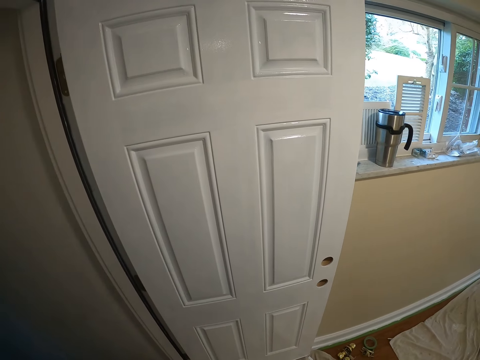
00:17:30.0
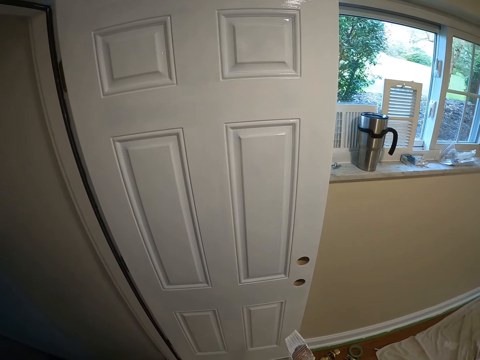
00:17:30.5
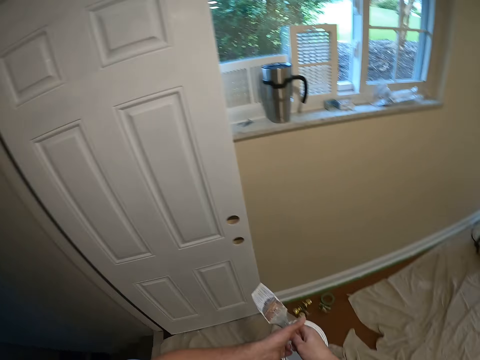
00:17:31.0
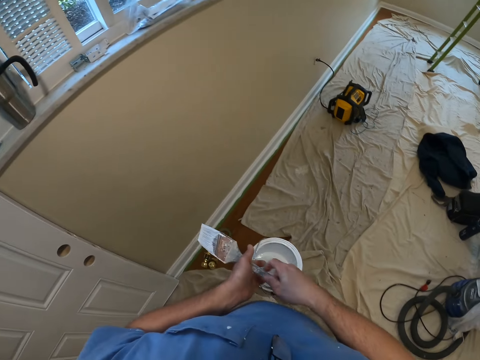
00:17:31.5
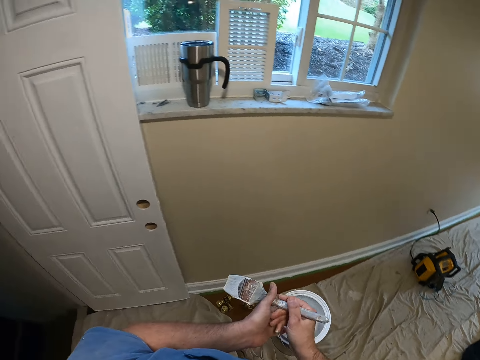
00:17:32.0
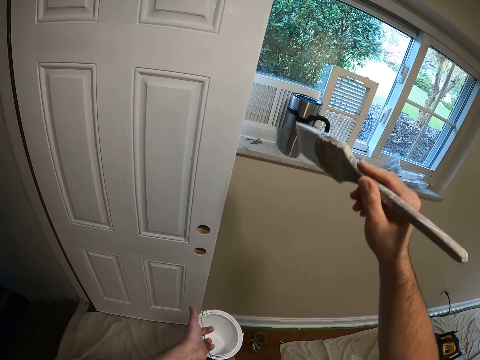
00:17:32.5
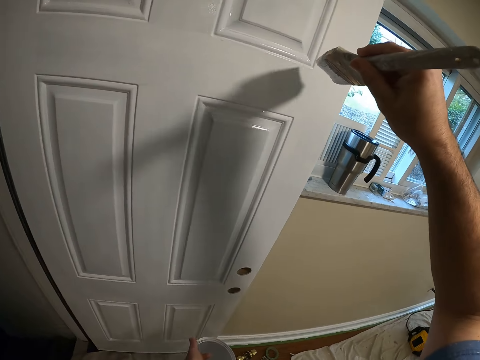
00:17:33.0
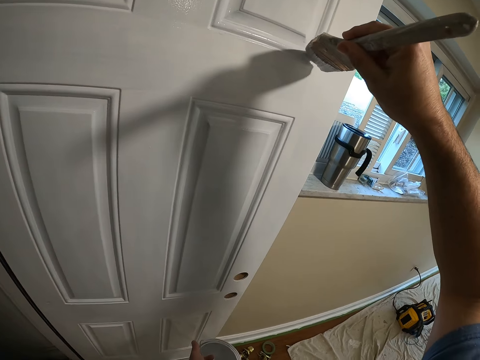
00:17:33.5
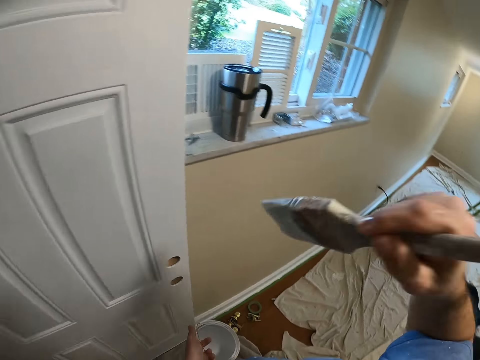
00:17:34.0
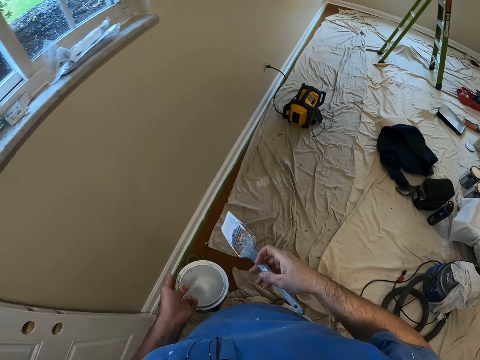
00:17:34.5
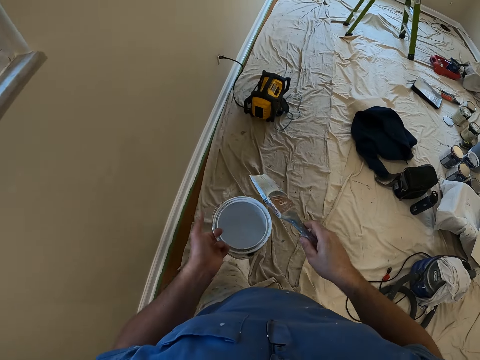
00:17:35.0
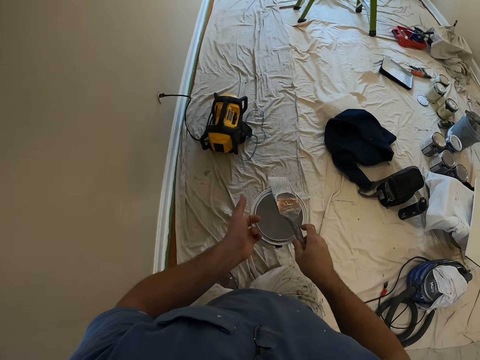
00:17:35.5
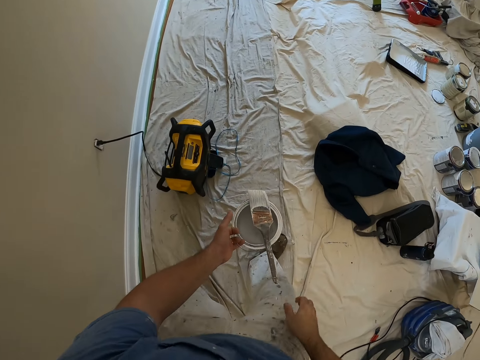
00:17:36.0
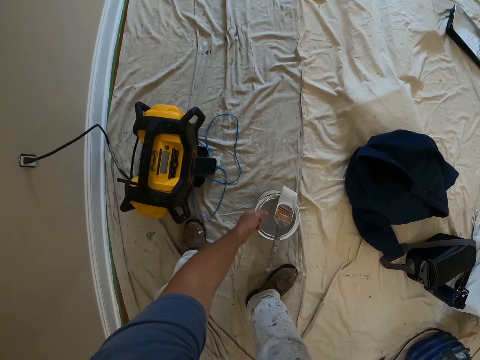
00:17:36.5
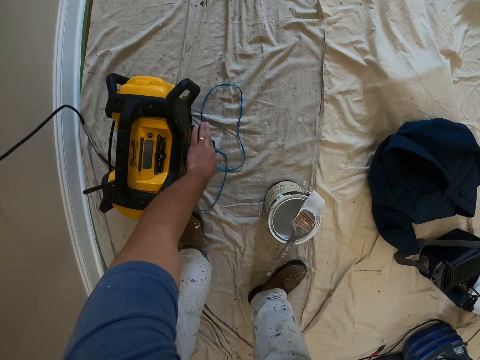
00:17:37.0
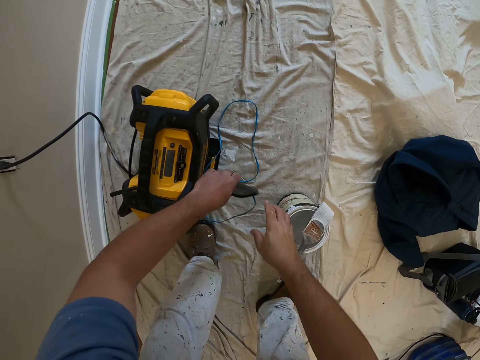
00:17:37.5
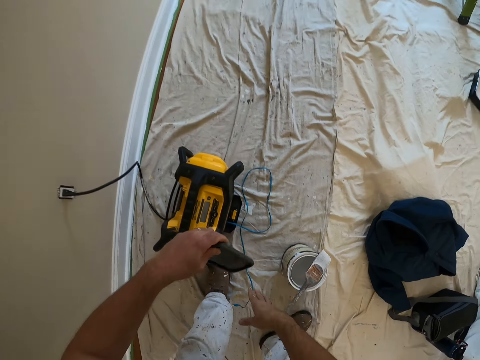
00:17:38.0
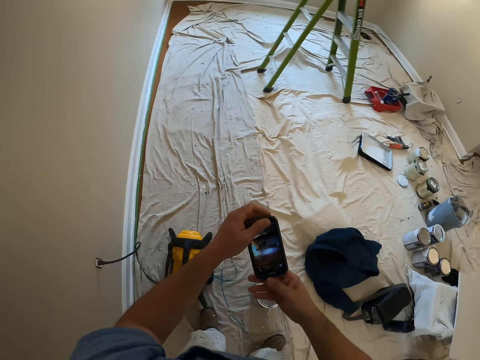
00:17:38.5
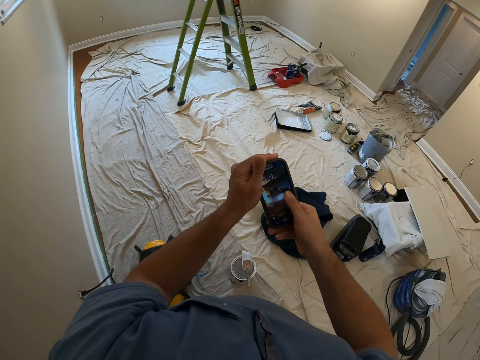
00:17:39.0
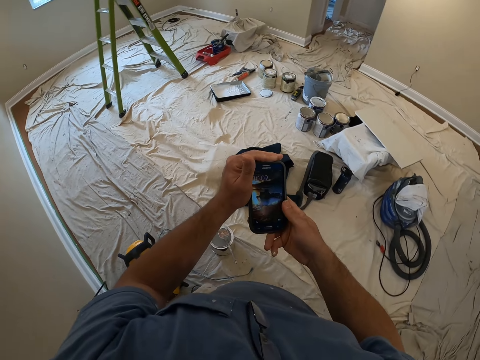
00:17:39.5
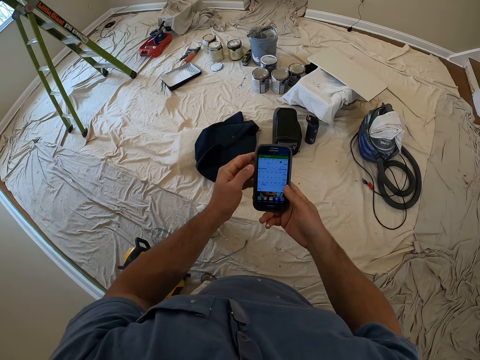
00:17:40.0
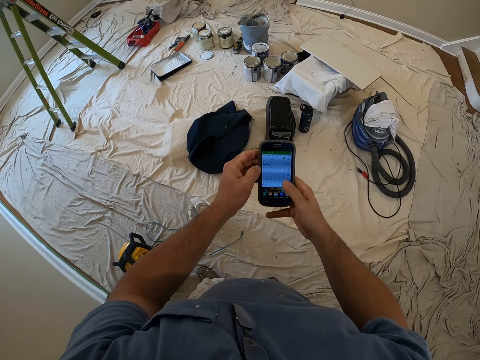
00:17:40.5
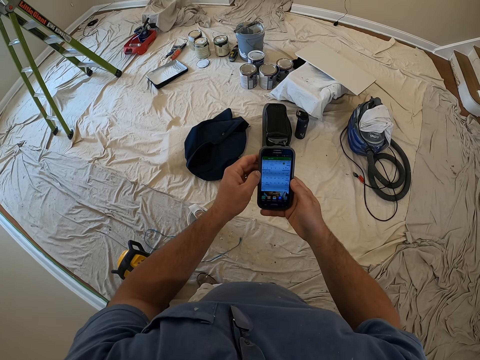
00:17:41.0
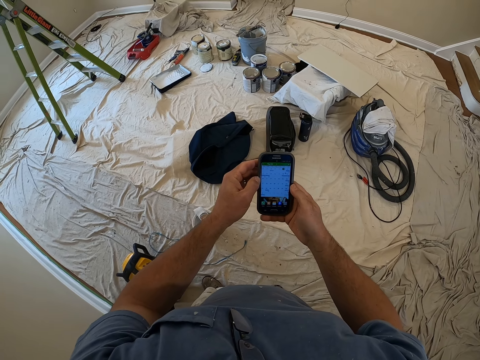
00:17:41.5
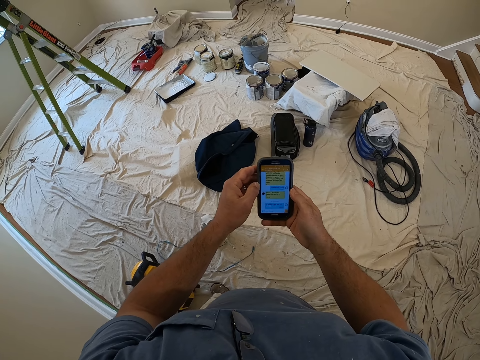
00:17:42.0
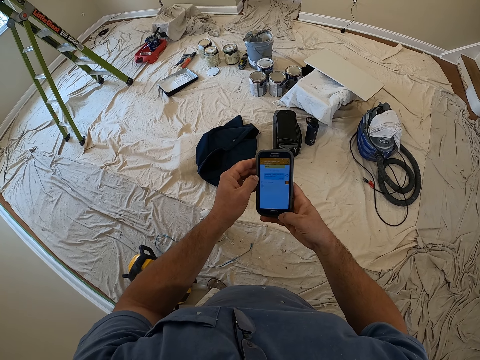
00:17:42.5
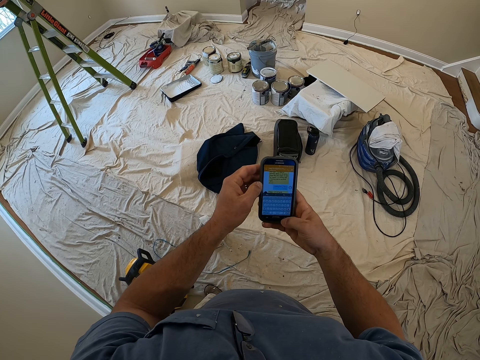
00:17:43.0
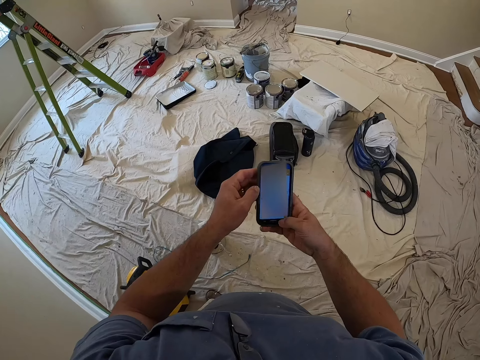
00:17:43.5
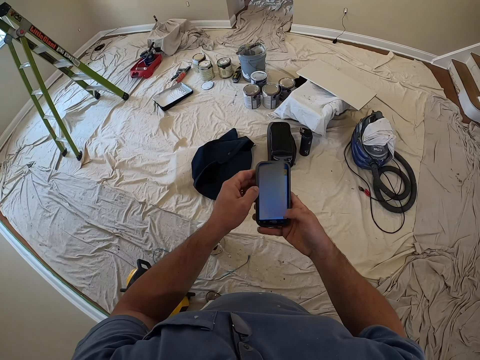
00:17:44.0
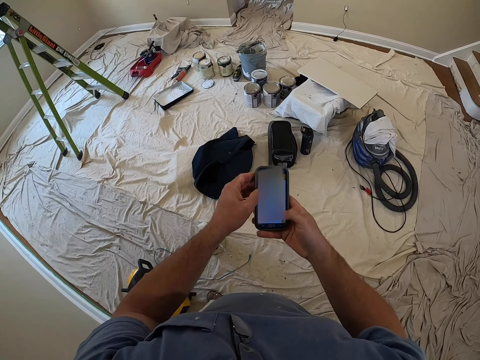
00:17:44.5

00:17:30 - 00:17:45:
The camera wearer turns around the area. They paint the door with a paint brush. They walk around the house and place the paint brush on the paint can. They place the paint can on the floor. They pick up a phone from the floor. They disconnect the phone's charger. They operate the phone.

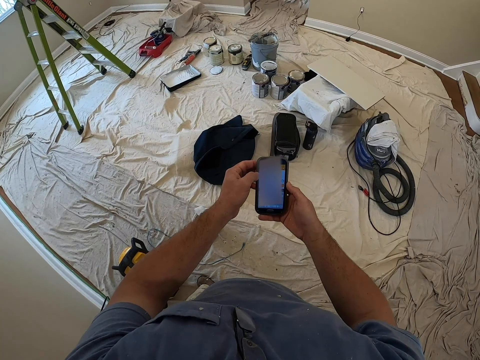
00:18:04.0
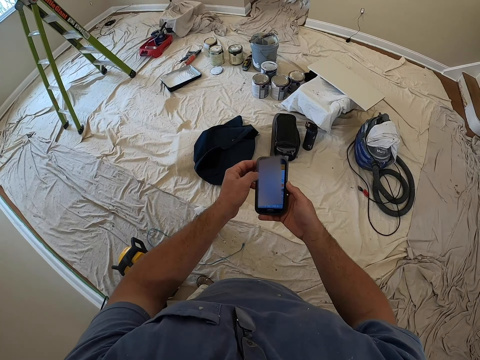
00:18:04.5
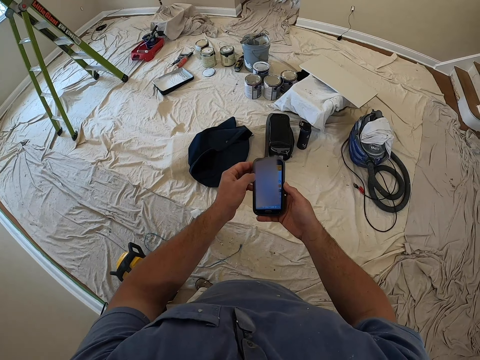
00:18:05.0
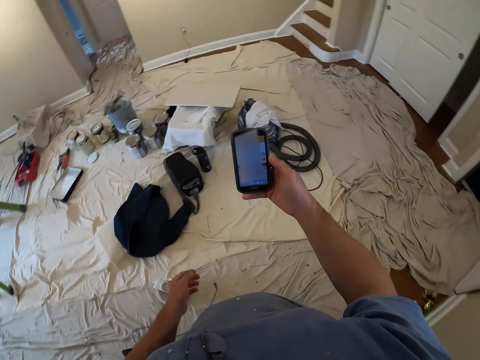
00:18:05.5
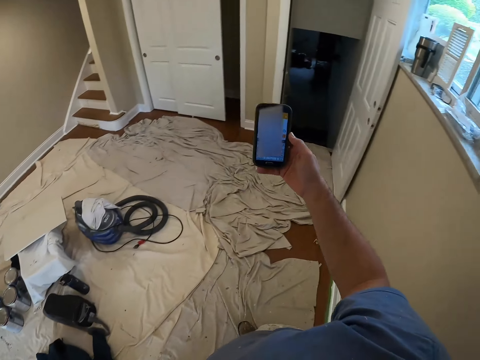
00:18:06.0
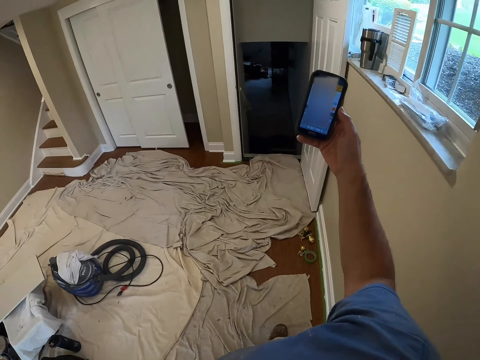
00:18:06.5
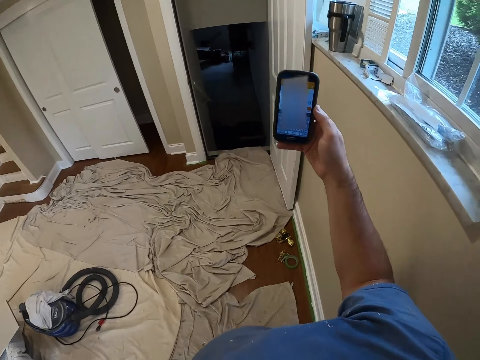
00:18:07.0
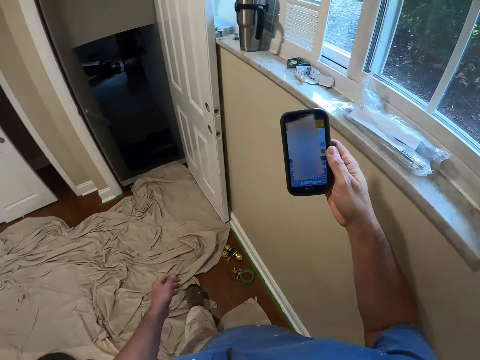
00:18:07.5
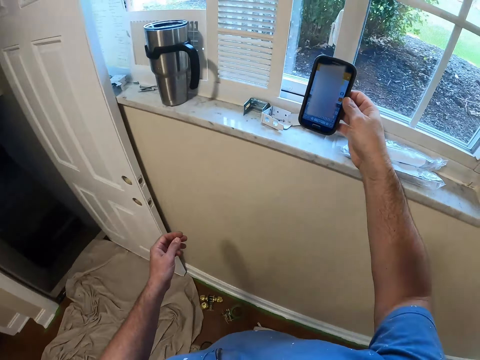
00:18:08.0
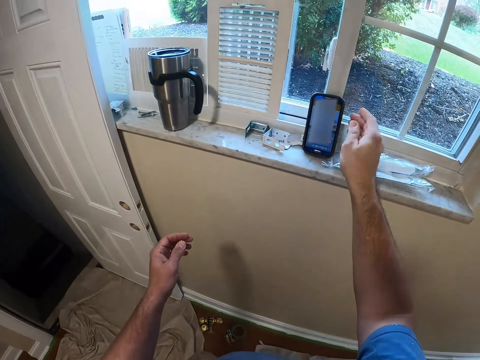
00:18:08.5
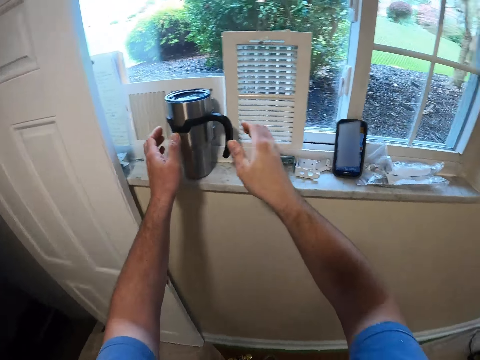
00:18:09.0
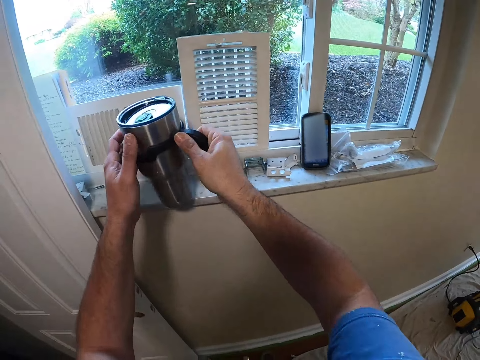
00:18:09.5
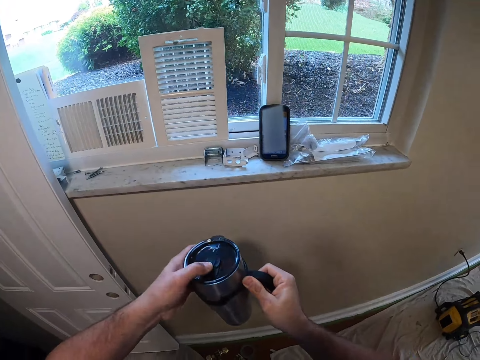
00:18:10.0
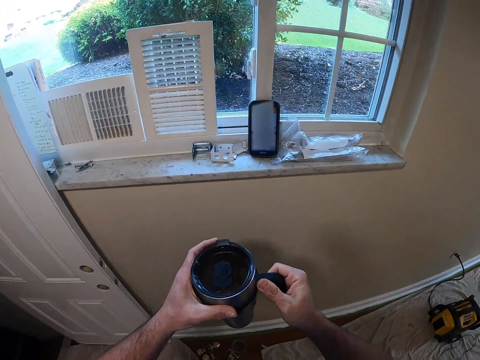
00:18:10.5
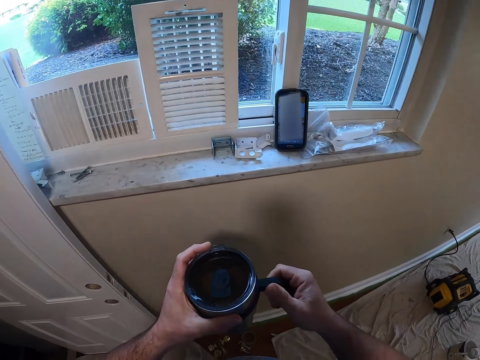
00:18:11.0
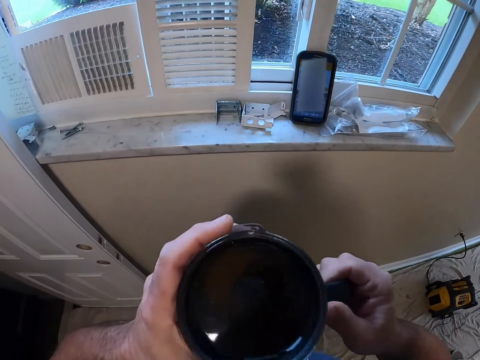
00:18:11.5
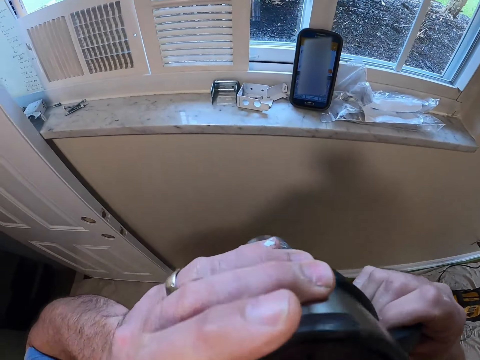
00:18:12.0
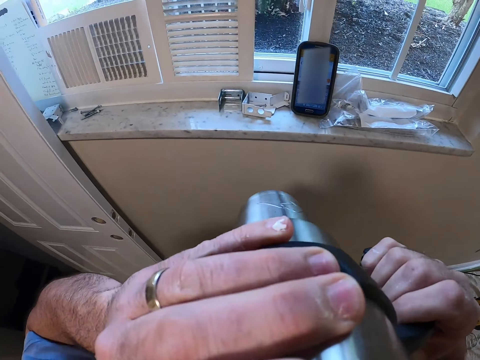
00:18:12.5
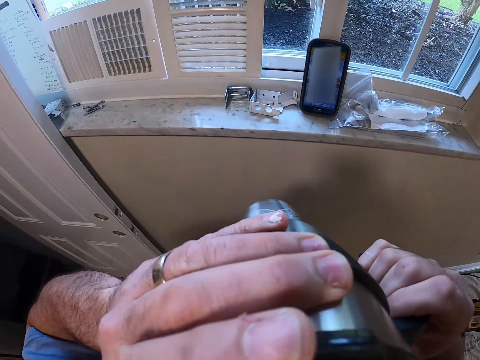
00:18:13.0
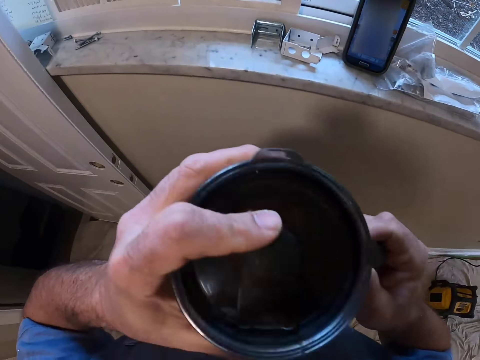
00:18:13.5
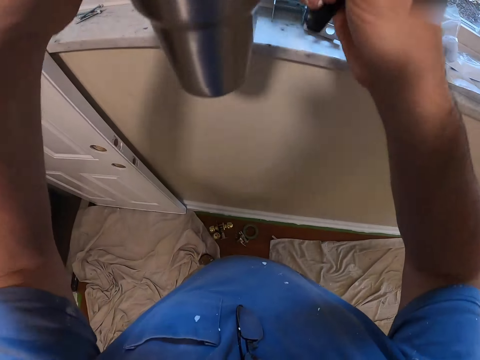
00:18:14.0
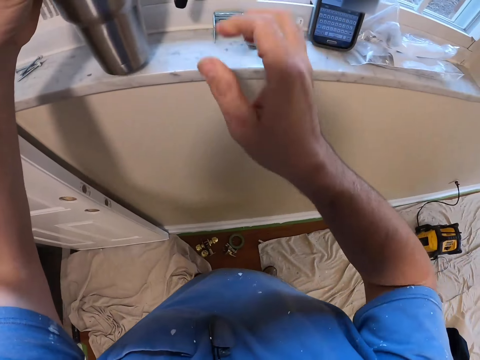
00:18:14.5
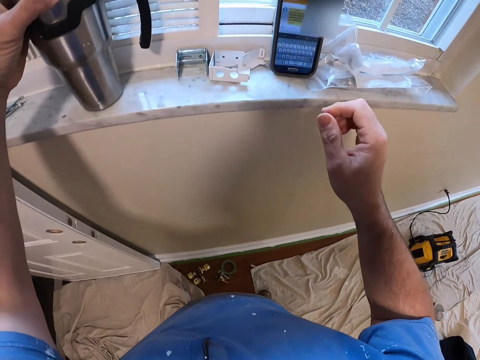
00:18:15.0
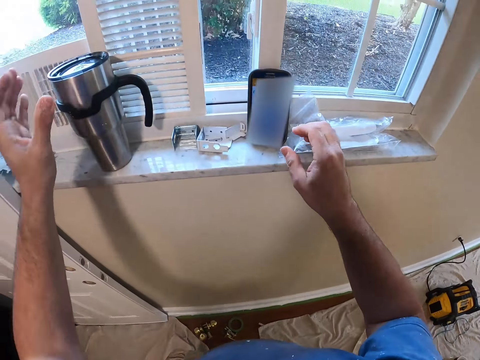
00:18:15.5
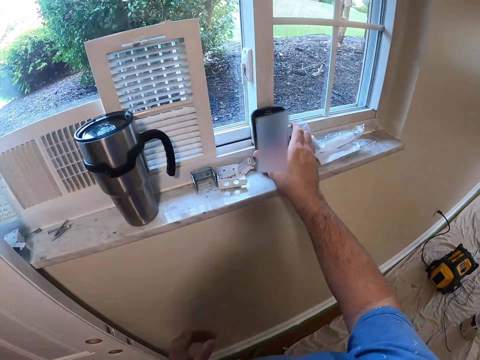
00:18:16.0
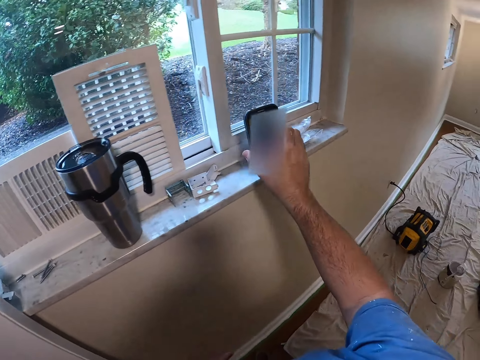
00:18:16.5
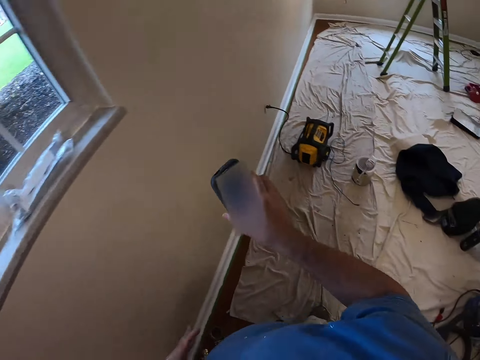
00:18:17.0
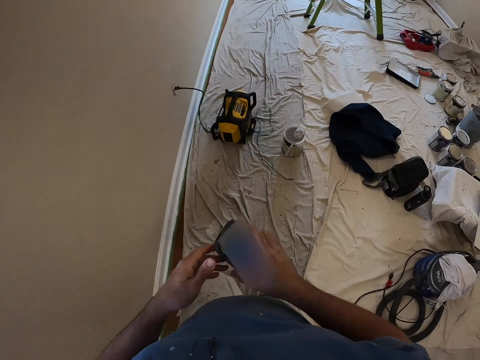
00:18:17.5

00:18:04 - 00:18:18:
The camera wearer turns around the room. He walks around the room. He places a phone on the window stool. He picks a mug or coffee cup from the window stool. He opens the coffee cup. He drinks coffee from the mug. He places the mug on the window stool. He picks up the phone from the window pane with his right hand. He holds the phone with both his hands.
